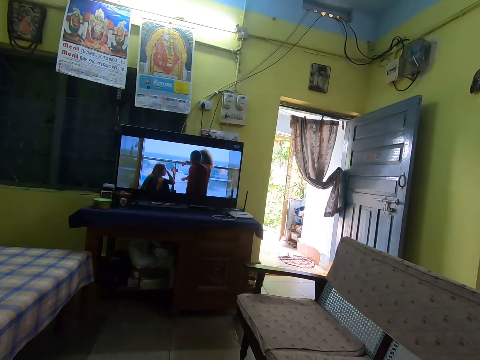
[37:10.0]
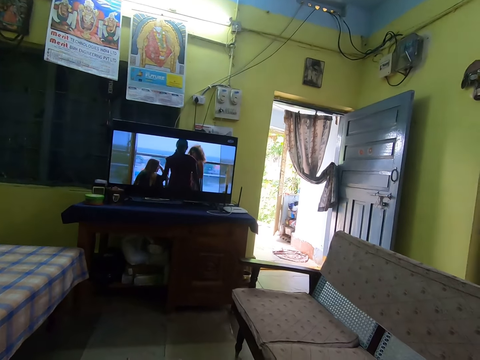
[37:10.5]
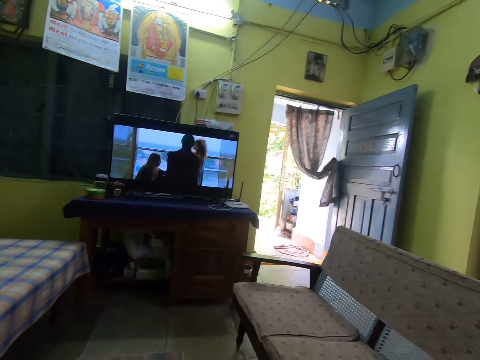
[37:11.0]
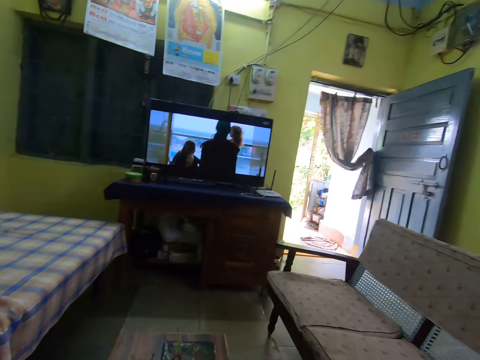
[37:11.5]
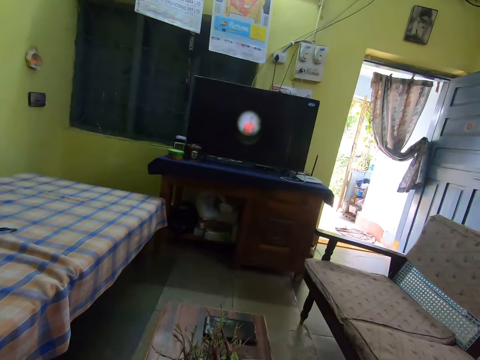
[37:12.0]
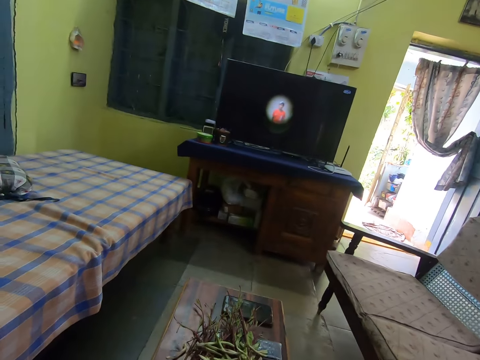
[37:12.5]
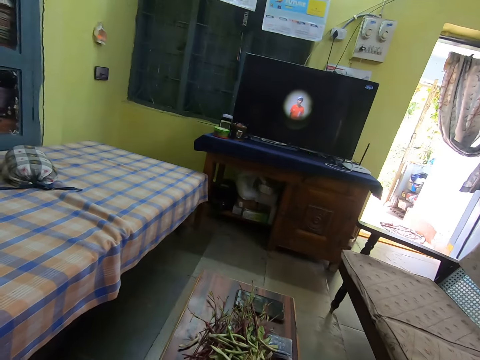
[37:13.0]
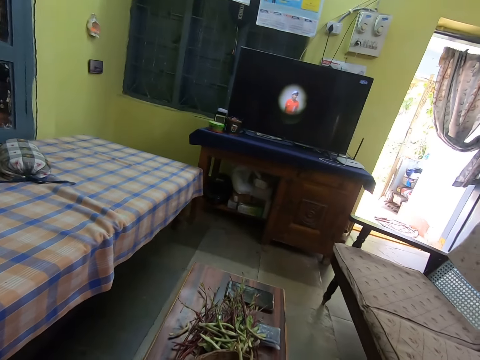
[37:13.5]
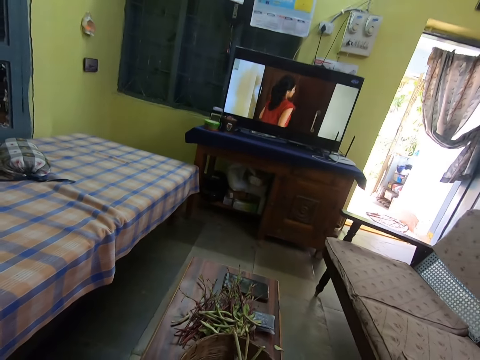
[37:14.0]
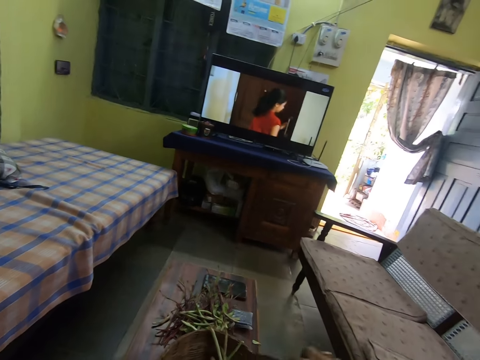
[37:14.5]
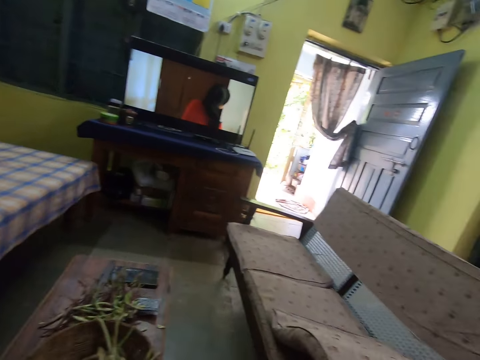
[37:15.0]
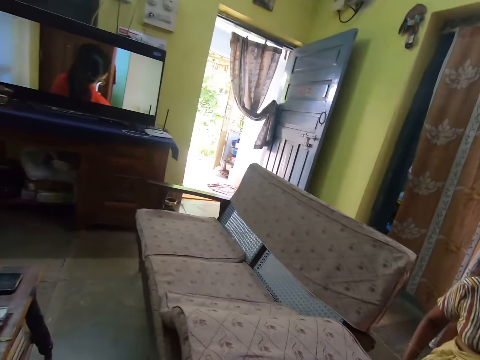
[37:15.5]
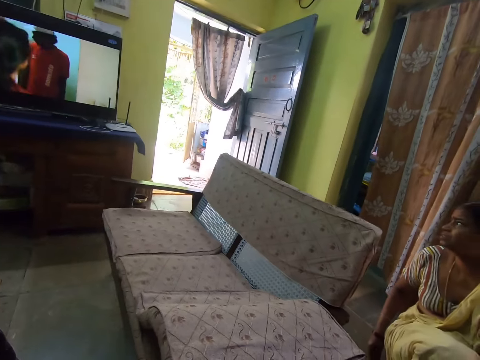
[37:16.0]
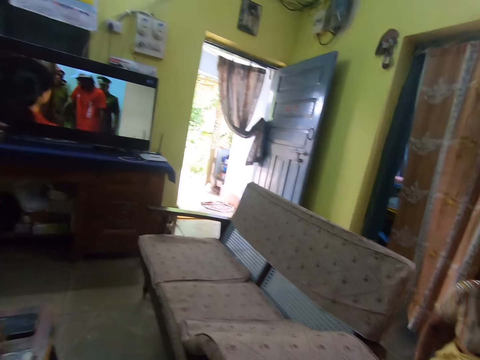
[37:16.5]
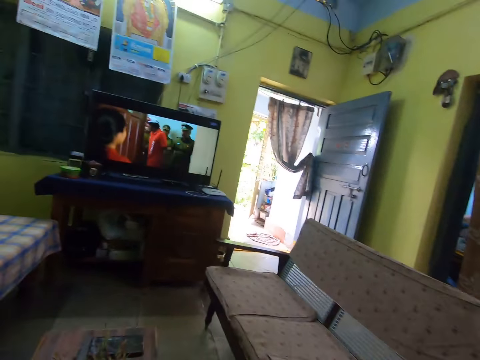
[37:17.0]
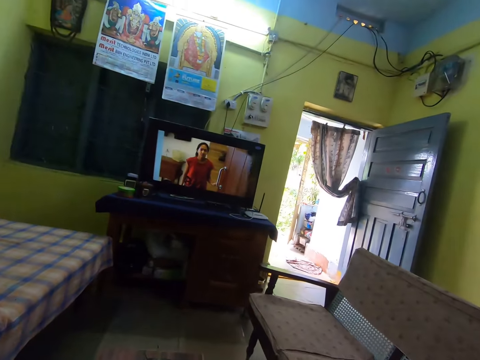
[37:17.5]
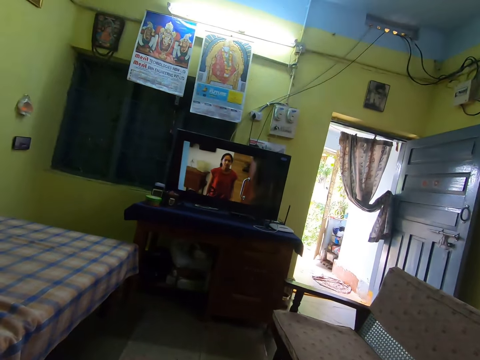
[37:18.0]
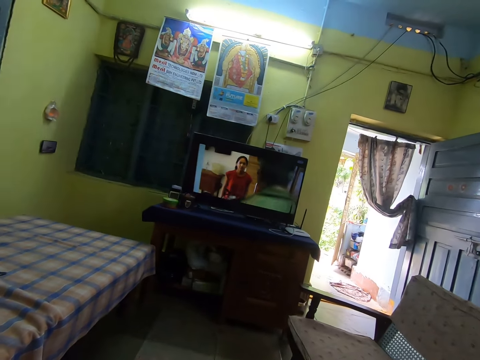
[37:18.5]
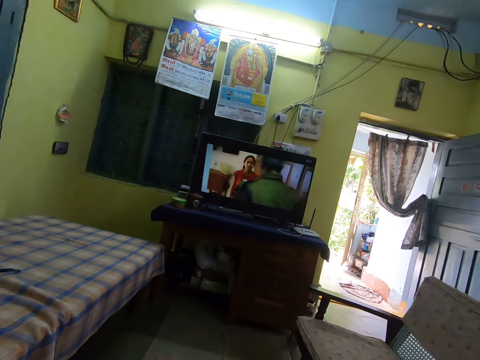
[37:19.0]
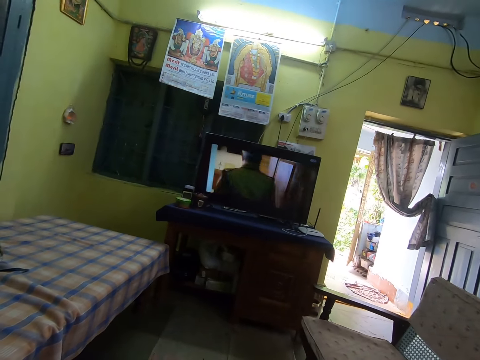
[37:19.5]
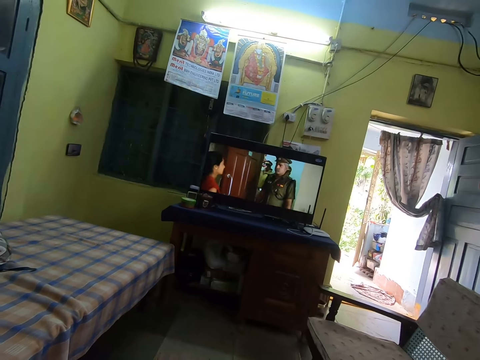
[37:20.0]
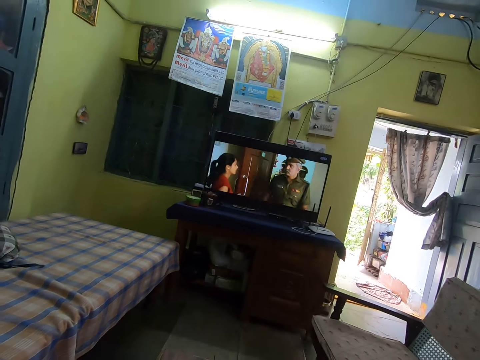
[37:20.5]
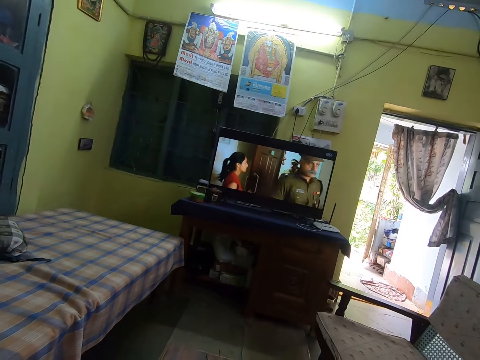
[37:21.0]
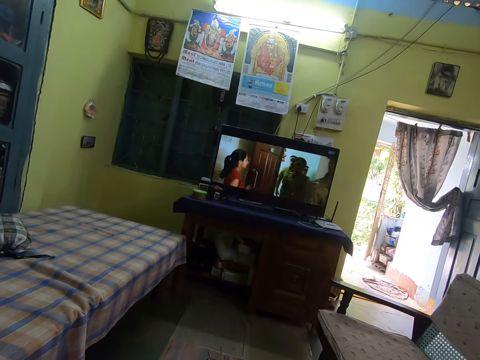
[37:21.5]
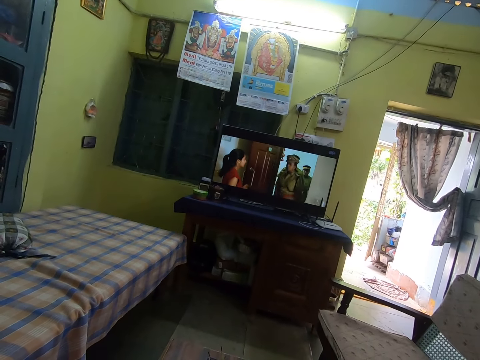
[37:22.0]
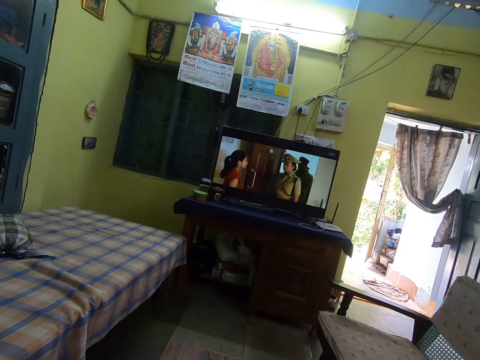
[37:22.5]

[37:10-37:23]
The camera wearer looks around. They stare at a person. They watch television.

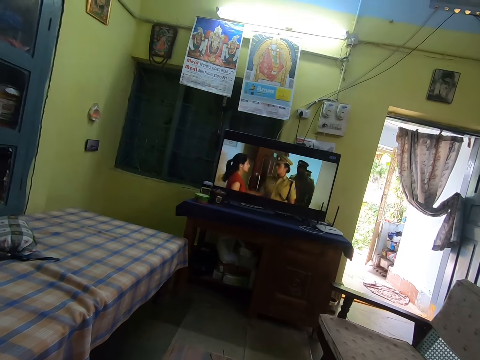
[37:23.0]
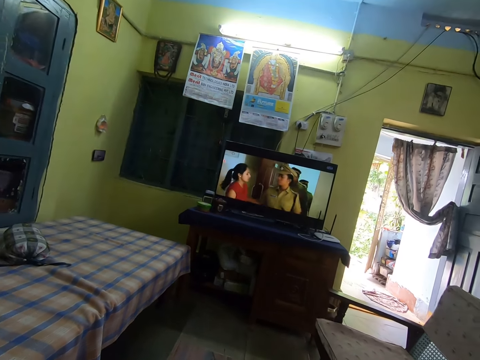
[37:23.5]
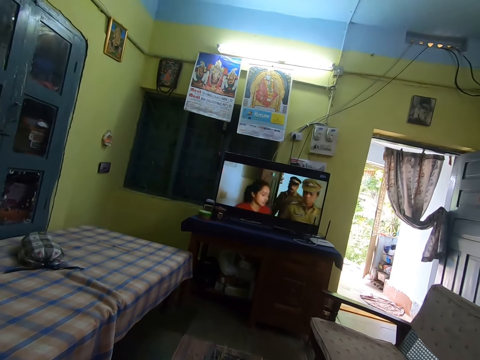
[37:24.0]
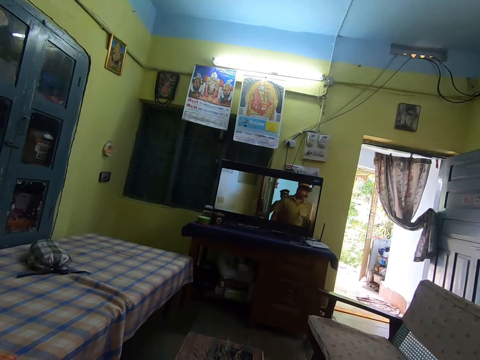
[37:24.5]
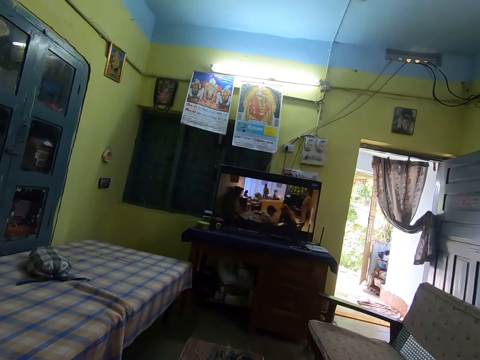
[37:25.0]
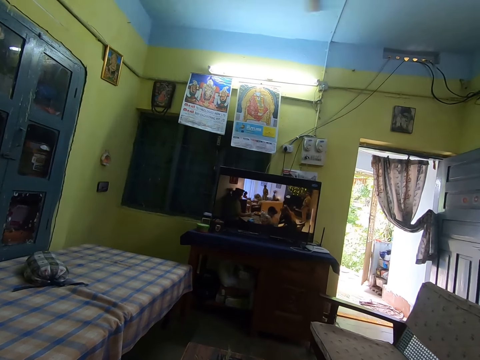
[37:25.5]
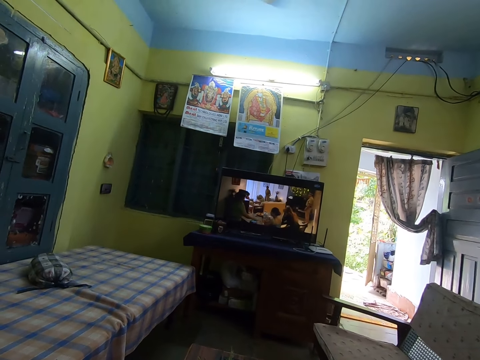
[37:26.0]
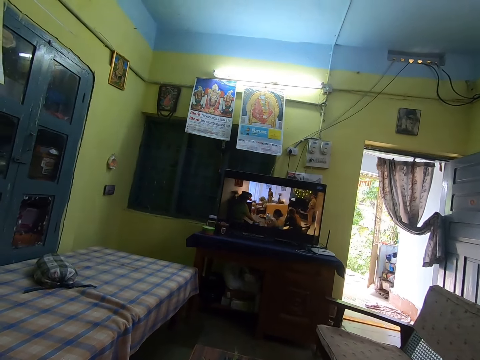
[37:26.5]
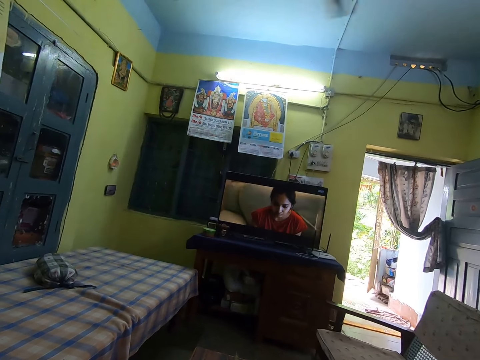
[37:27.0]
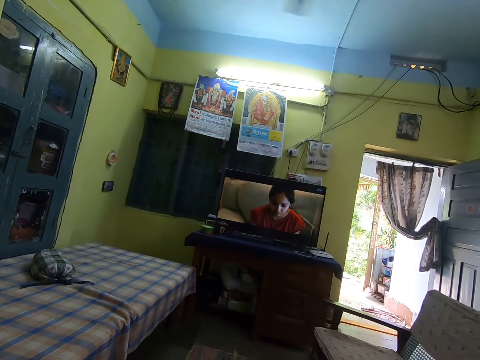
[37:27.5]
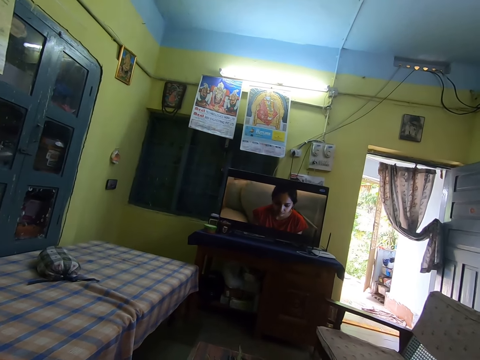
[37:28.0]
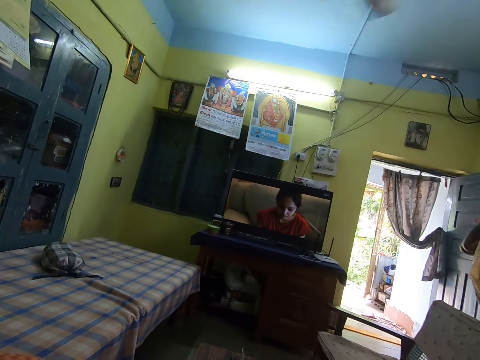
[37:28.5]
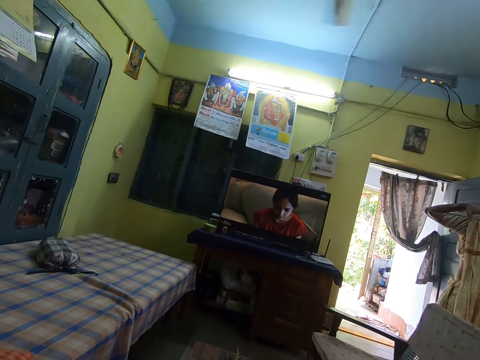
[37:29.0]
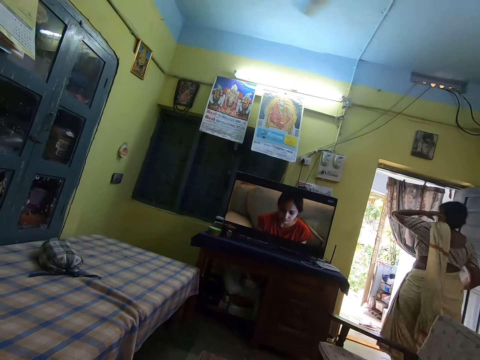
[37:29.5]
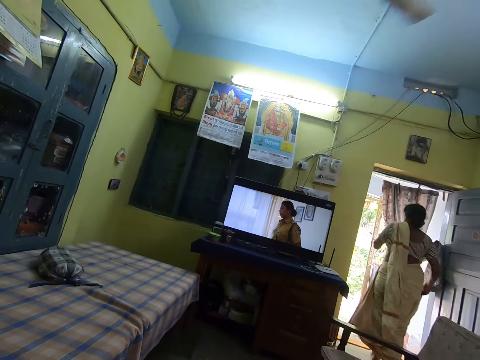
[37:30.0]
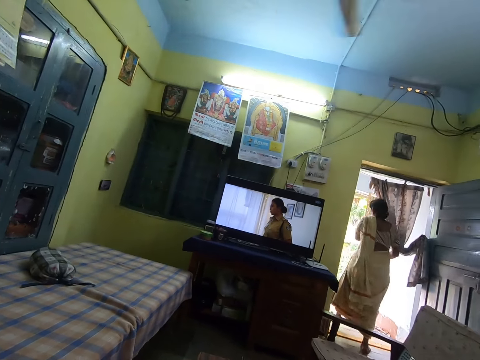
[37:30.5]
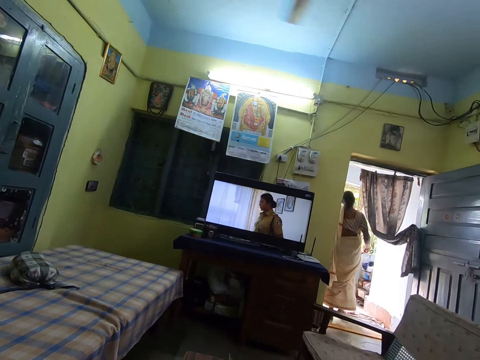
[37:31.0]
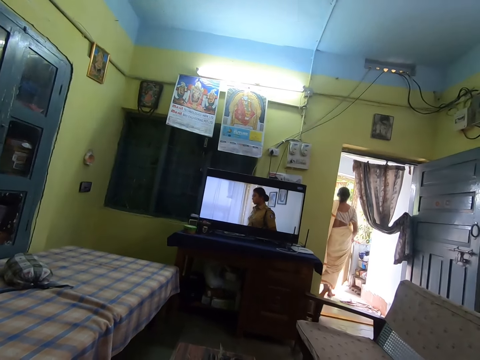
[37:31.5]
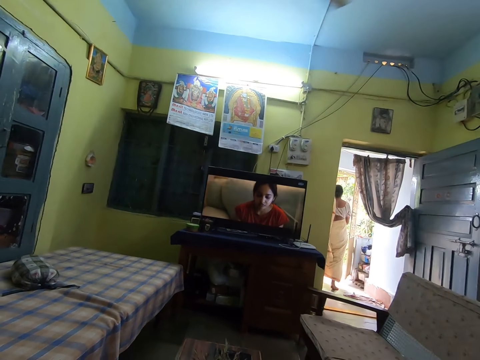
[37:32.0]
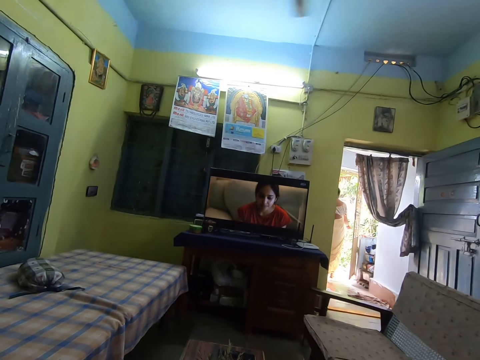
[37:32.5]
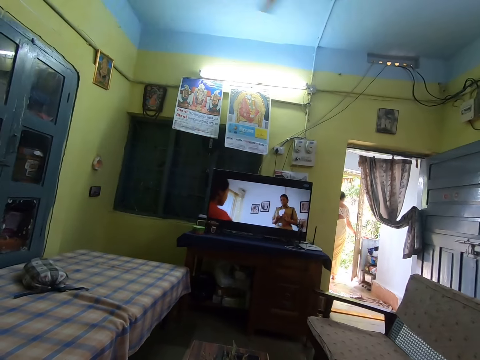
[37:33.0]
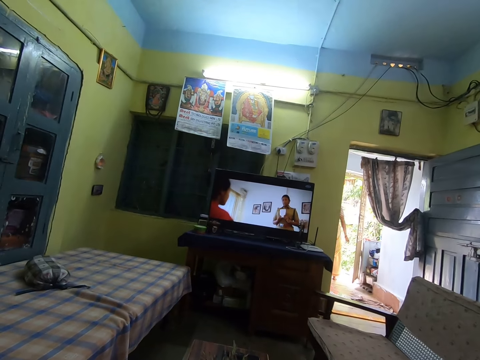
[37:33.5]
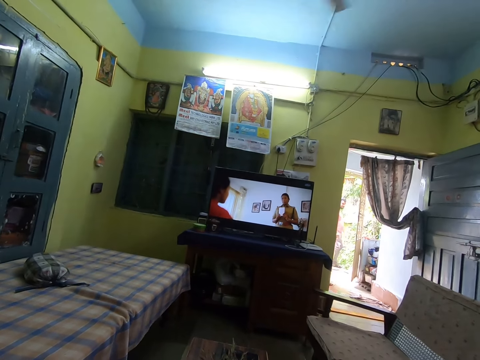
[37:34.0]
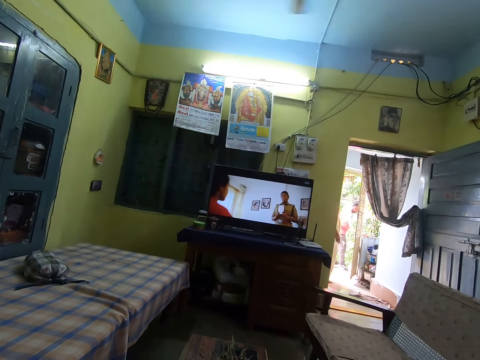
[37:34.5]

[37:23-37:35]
A woman walks out of the room.

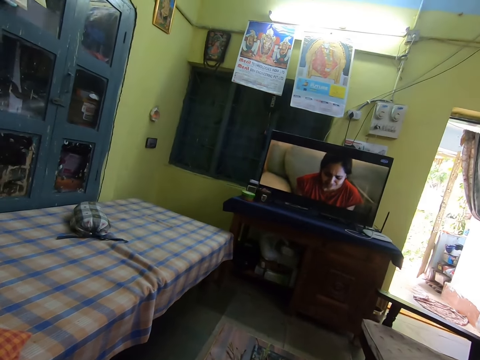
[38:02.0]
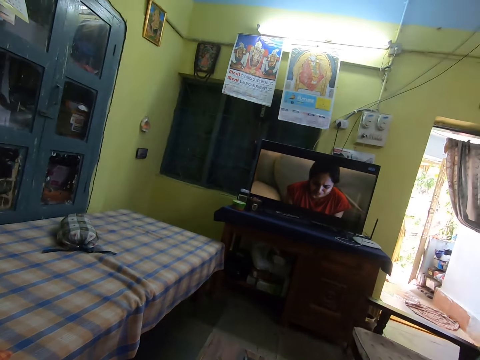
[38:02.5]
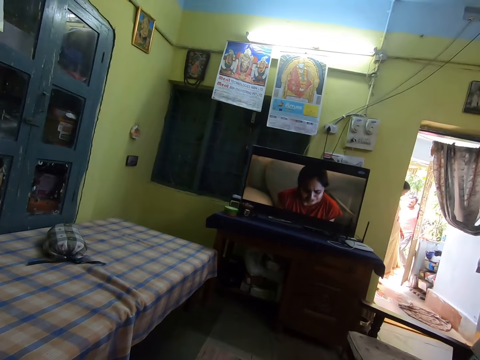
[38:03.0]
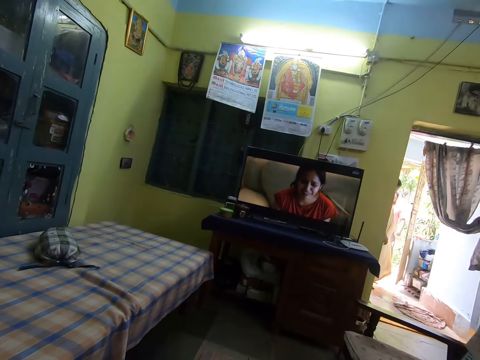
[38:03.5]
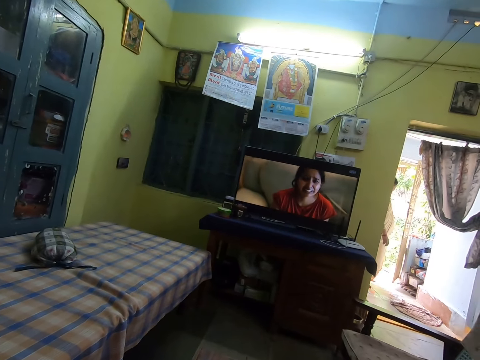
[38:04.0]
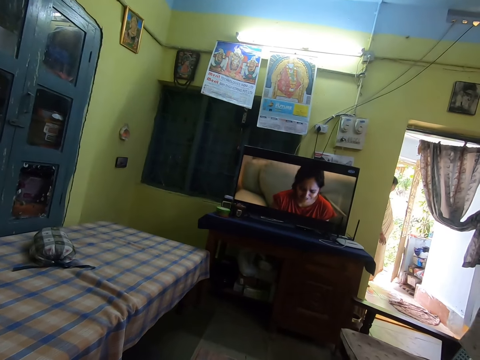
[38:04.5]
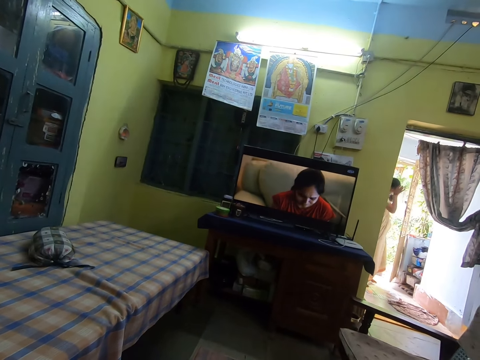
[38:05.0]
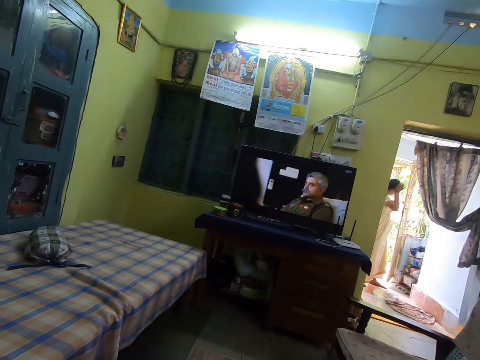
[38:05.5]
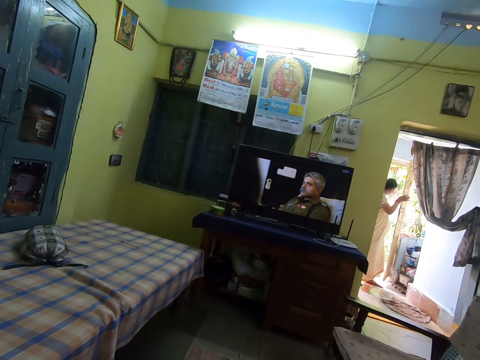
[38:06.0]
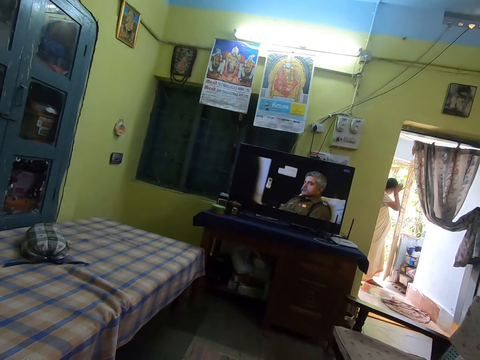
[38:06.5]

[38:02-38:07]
A person walks on the floor. The person touches her face.
